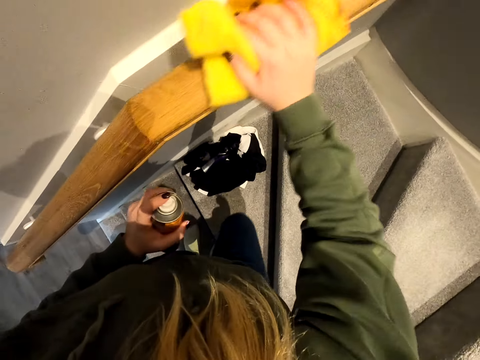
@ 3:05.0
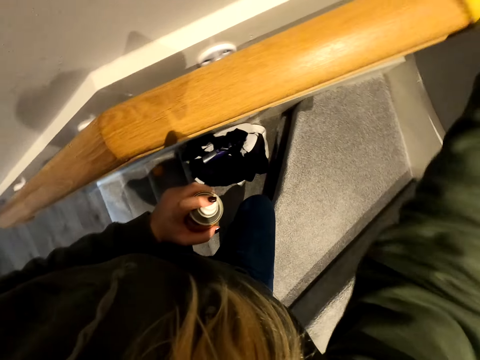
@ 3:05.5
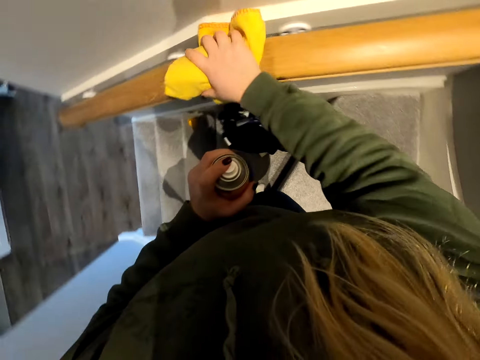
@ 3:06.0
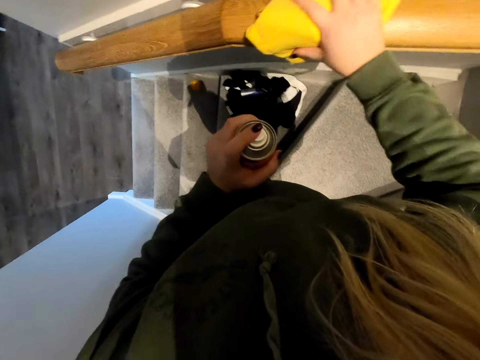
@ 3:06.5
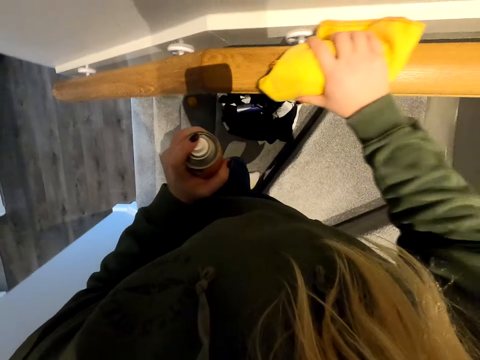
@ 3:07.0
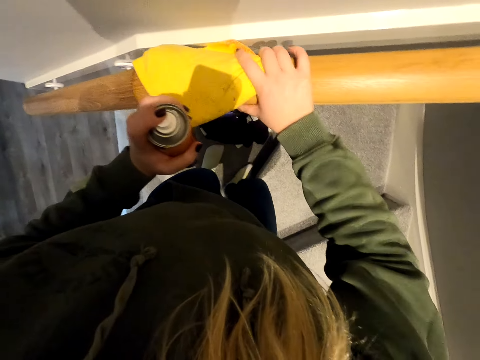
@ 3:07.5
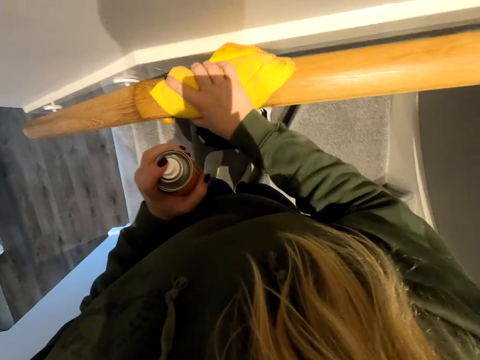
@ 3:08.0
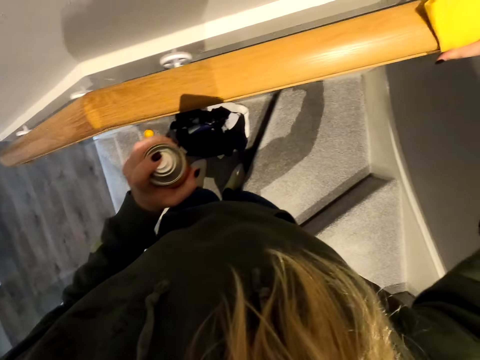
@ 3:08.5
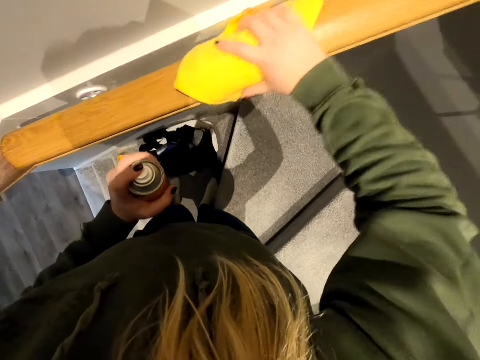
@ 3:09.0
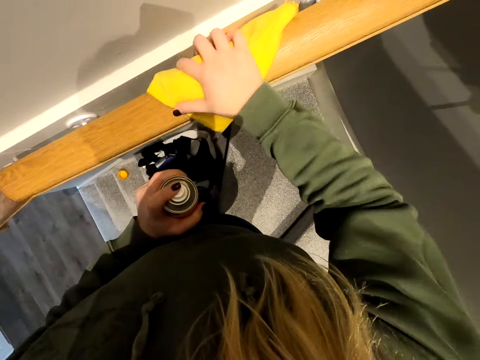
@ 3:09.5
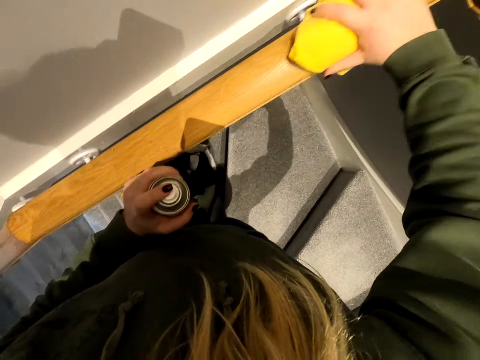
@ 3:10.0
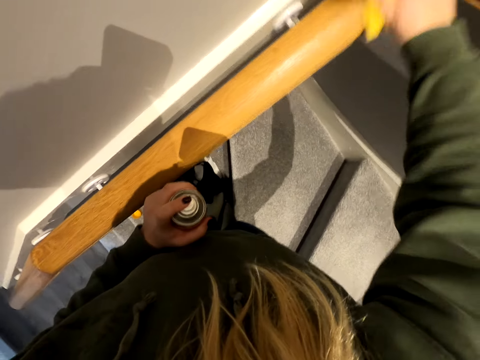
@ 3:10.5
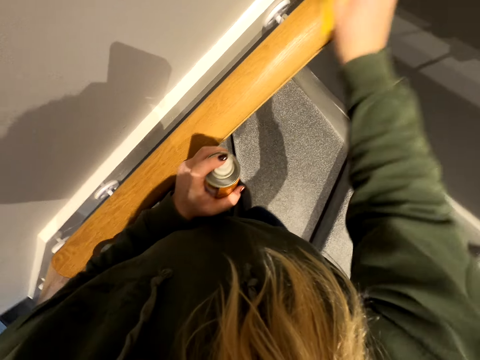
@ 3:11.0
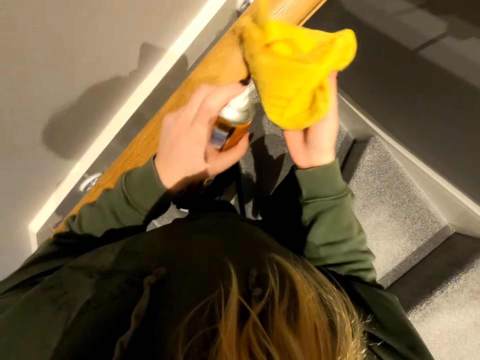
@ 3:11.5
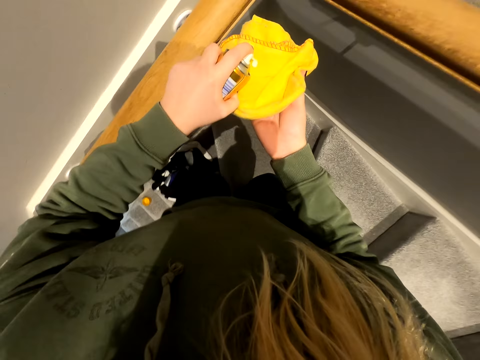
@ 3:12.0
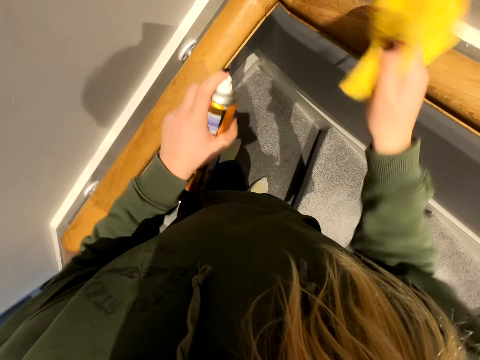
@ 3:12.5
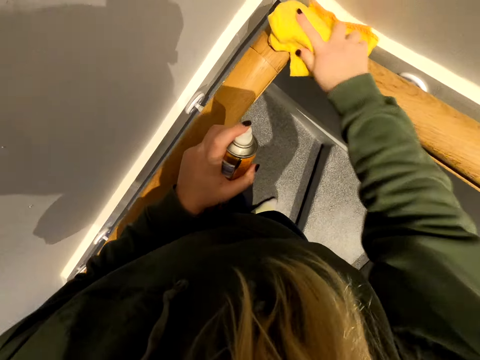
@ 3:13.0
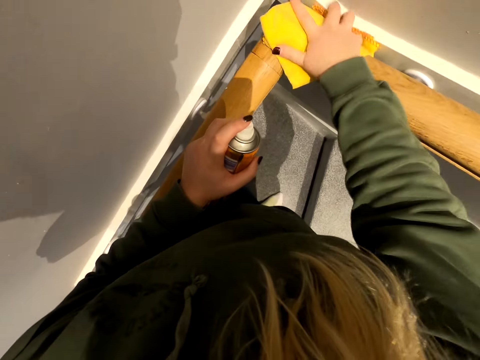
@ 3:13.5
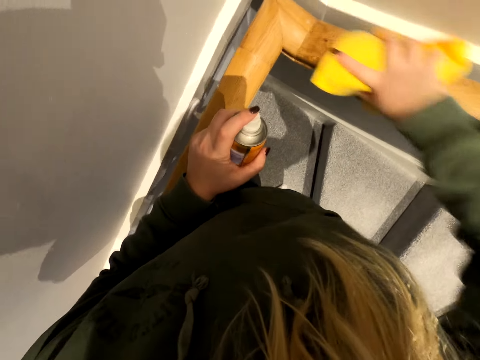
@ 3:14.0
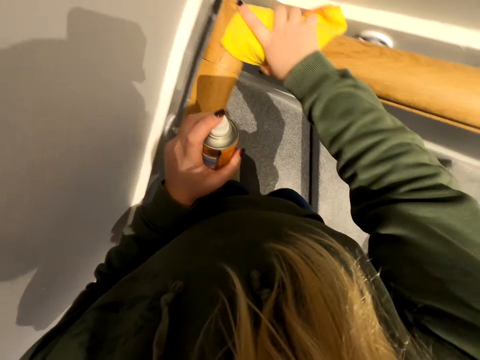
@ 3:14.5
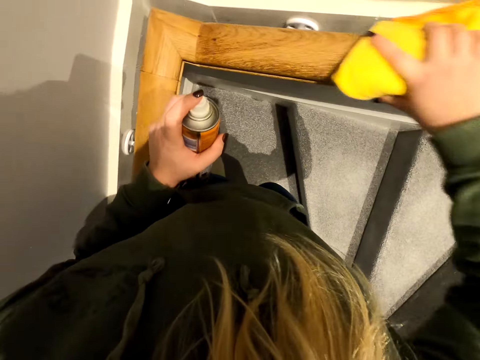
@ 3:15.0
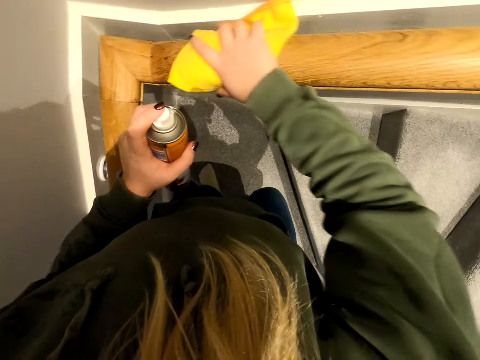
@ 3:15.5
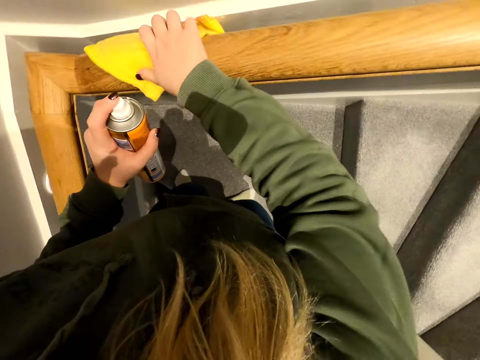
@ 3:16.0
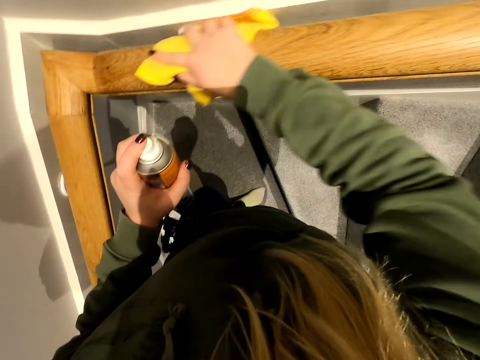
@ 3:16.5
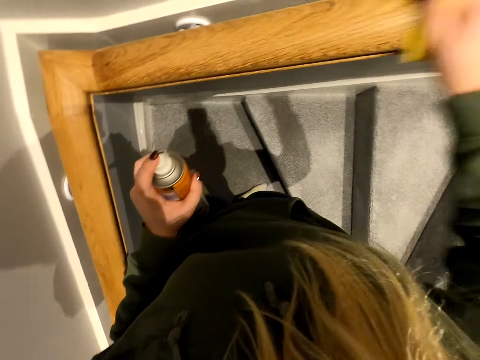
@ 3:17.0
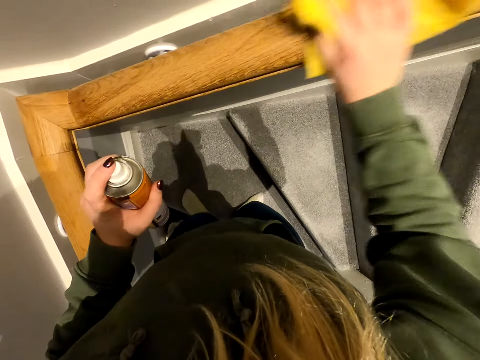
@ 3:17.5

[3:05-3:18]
The camera wearer walks on the stairs. They wipe the stairs handles. They spray polish on the polish cloth. They polish the staircase rail.

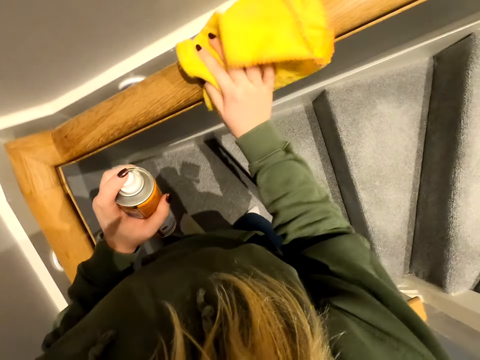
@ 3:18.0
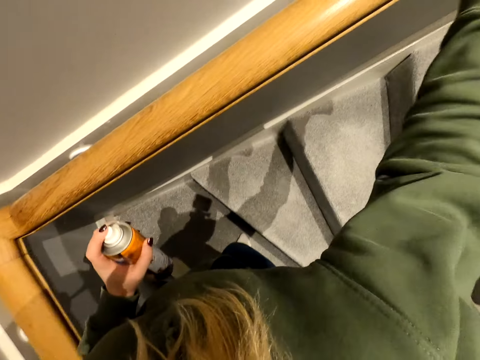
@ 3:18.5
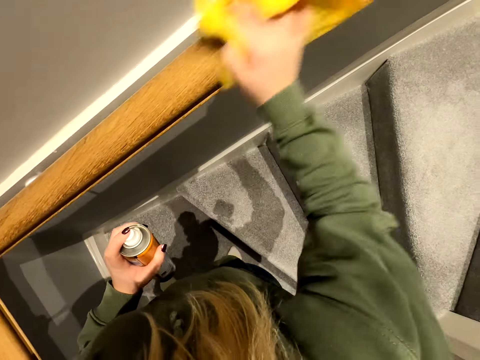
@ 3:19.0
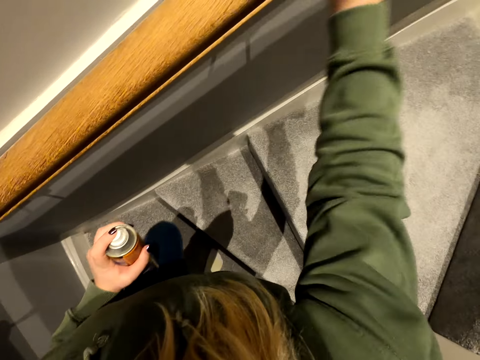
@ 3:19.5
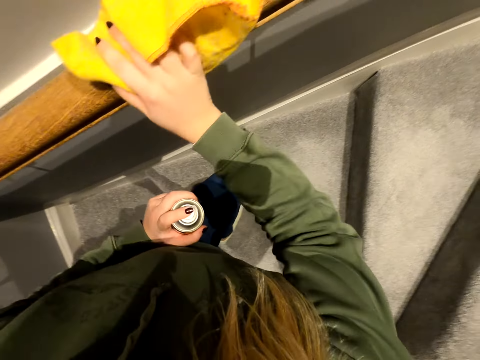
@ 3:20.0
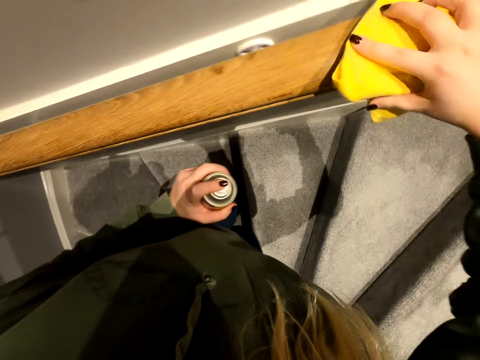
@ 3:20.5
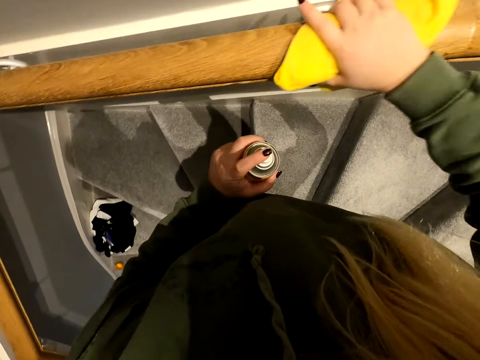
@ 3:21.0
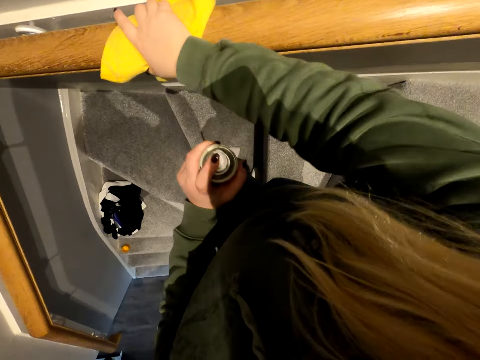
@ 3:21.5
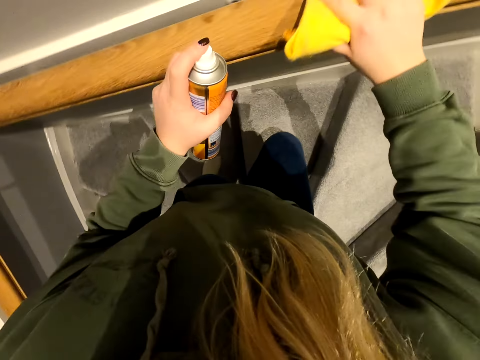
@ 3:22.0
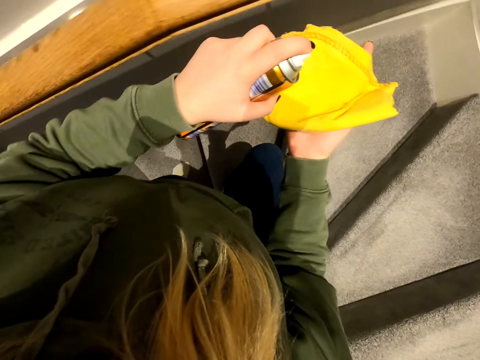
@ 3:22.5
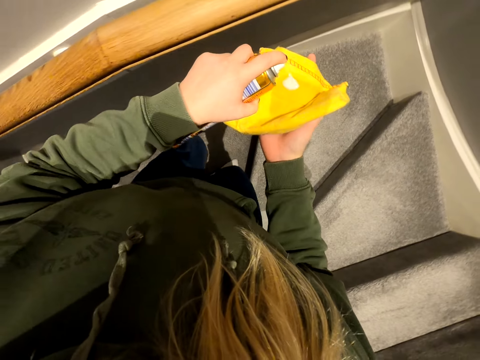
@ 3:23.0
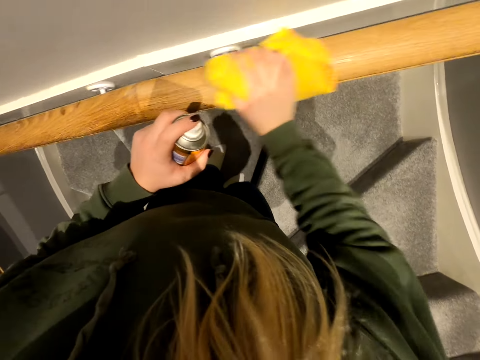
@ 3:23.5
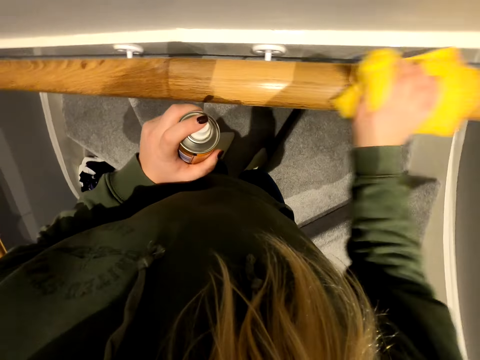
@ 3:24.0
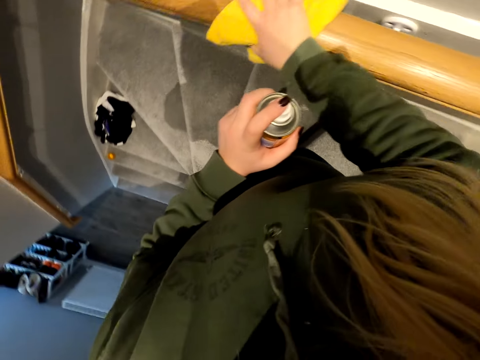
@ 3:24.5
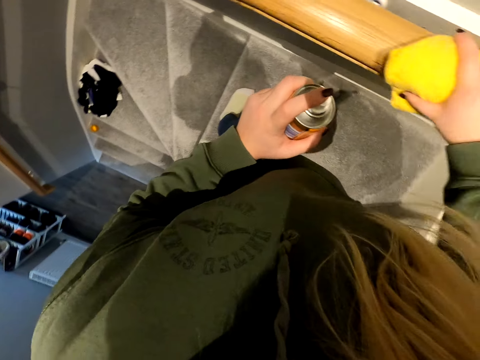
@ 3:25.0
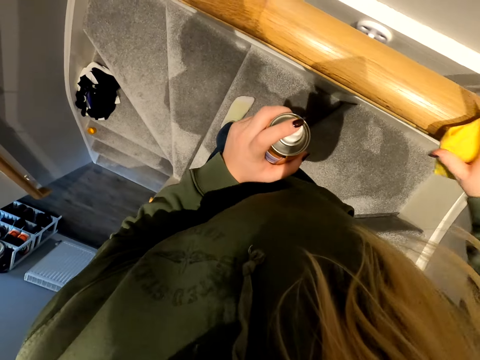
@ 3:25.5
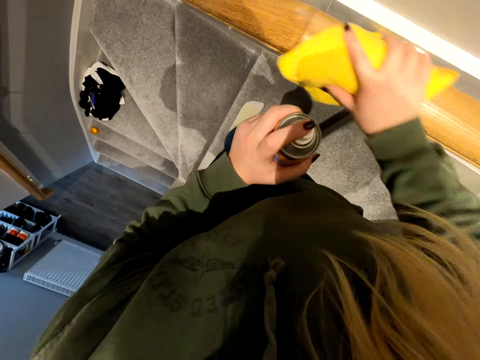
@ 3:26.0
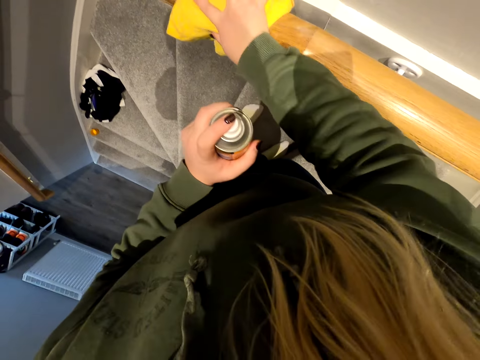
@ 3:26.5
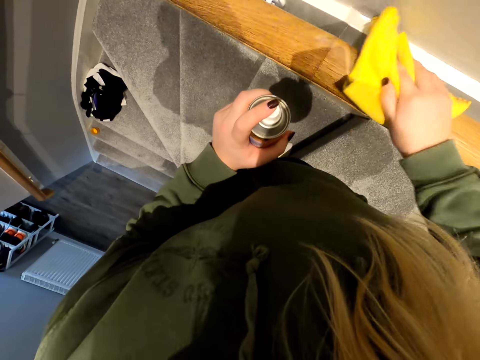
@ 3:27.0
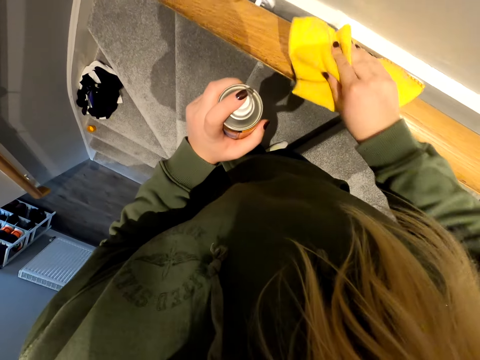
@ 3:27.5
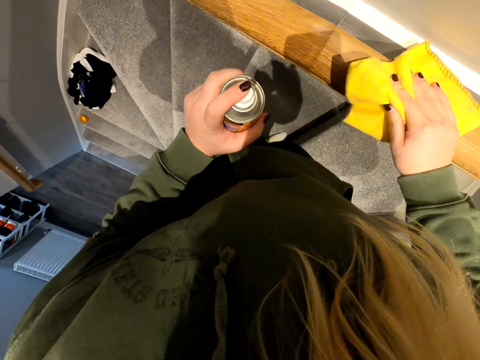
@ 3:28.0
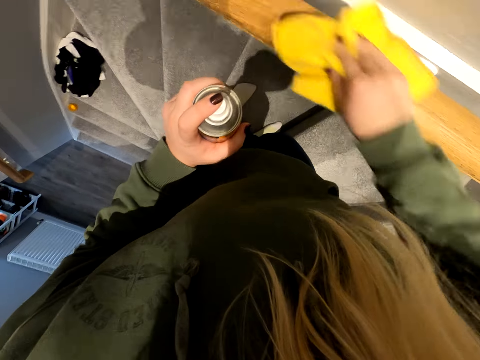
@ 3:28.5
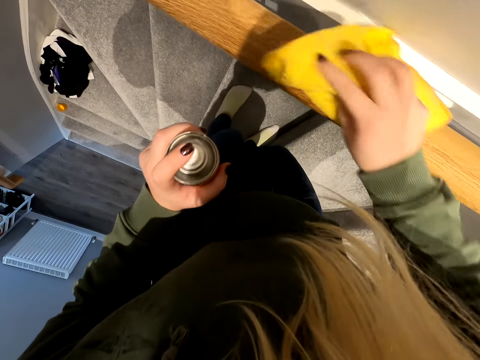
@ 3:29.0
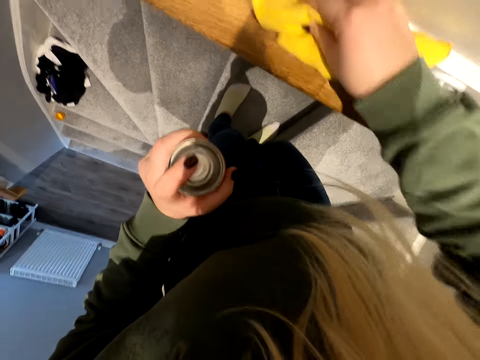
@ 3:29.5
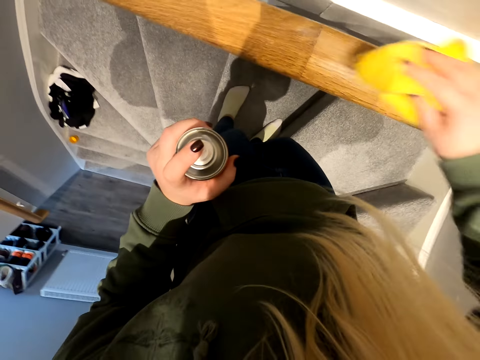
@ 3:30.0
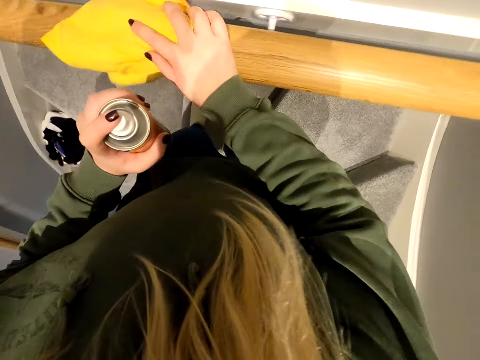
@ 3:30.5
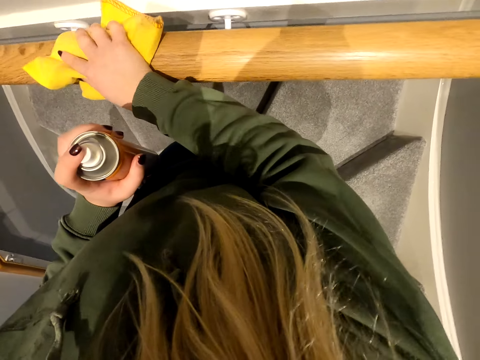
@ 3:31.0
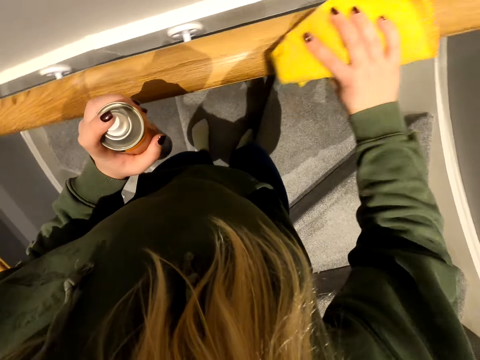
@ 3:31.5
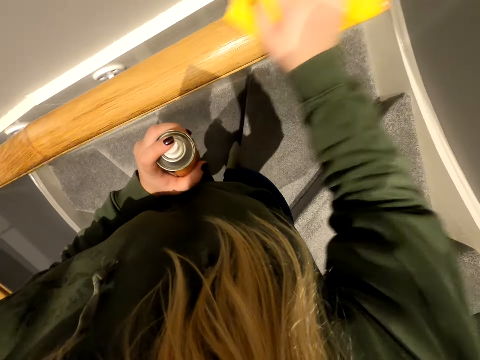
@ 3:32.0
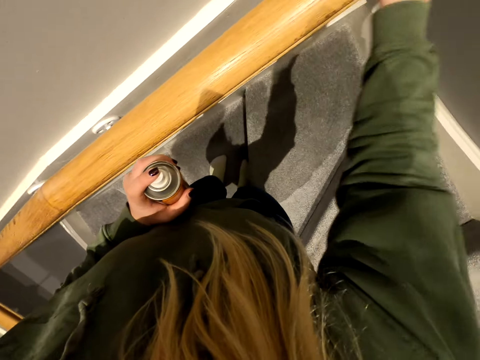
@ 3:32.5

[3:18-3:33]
The camera wearer moves on the stairs. They wipe the stairs handle. They spray polish on the polish cloth. They wipe the stairs handle.
